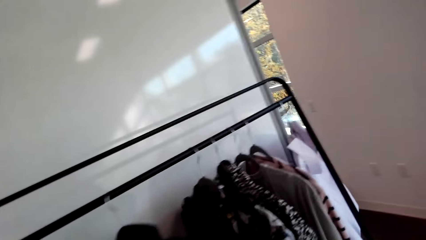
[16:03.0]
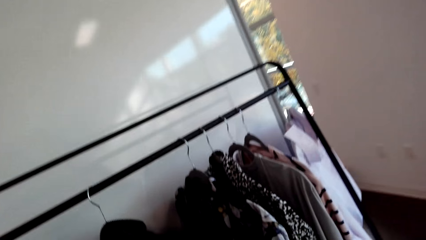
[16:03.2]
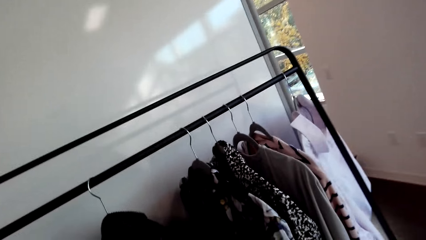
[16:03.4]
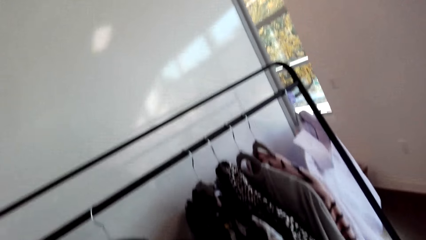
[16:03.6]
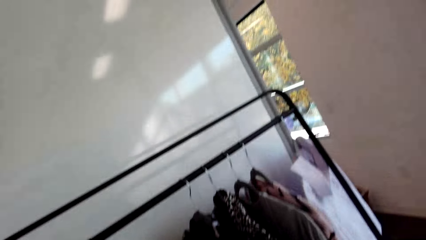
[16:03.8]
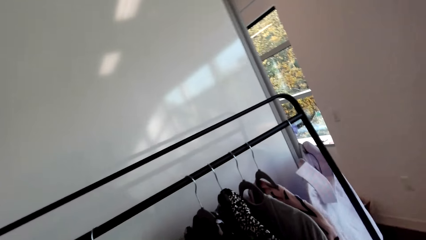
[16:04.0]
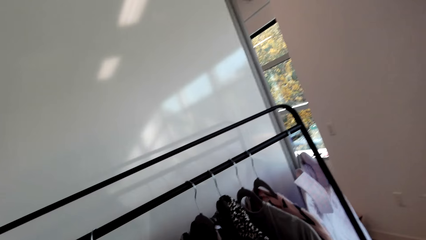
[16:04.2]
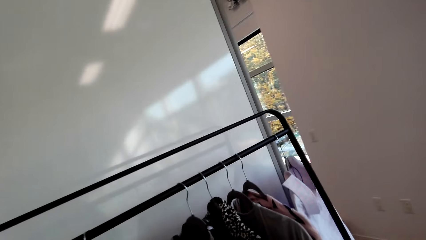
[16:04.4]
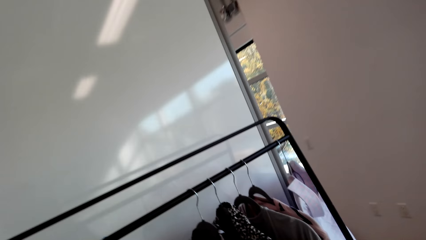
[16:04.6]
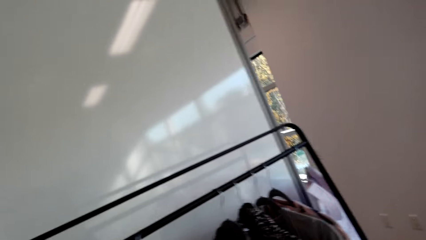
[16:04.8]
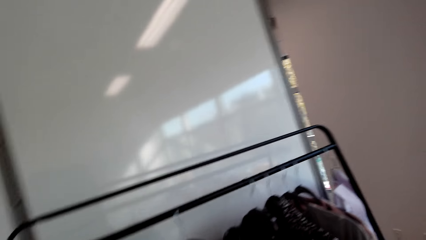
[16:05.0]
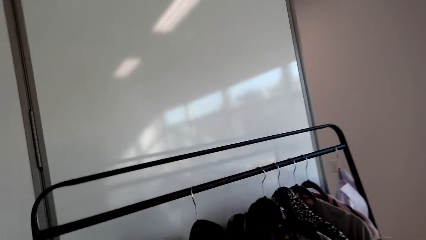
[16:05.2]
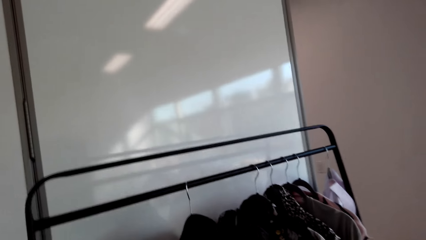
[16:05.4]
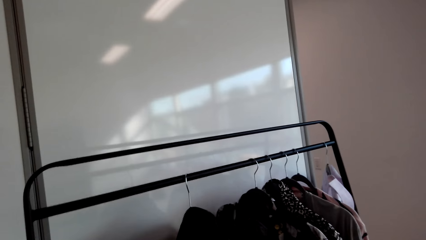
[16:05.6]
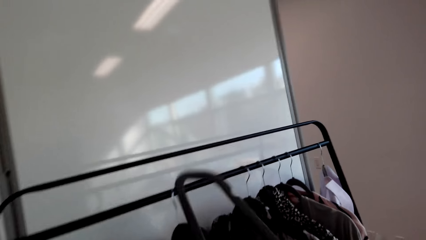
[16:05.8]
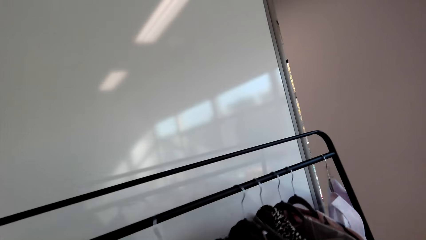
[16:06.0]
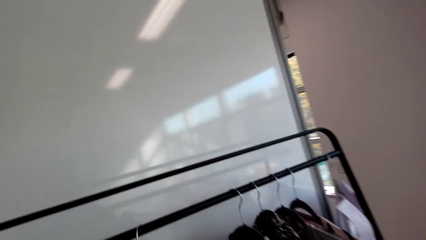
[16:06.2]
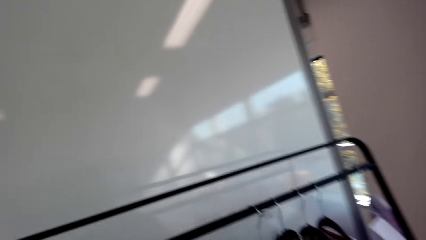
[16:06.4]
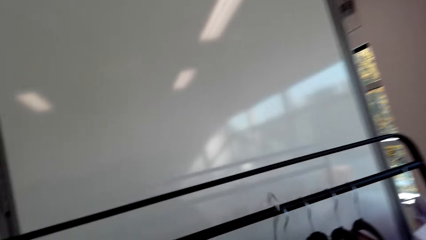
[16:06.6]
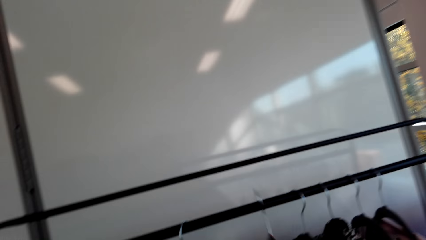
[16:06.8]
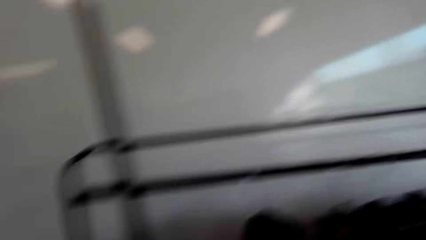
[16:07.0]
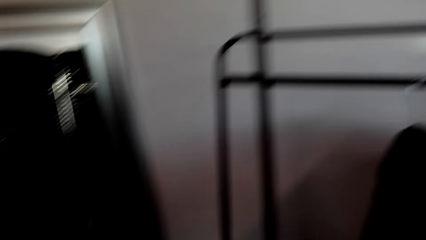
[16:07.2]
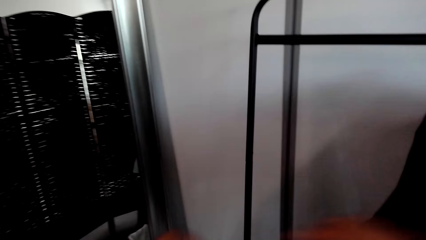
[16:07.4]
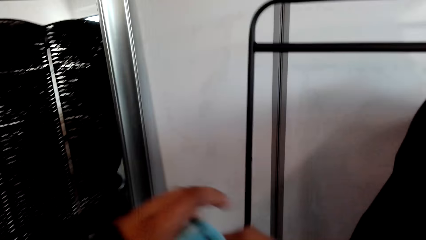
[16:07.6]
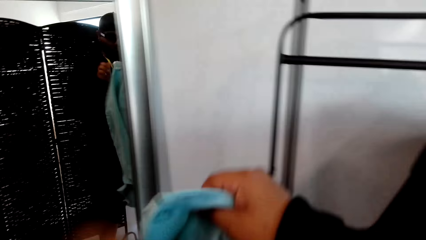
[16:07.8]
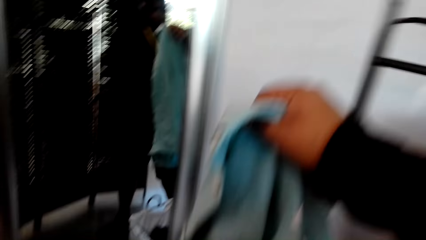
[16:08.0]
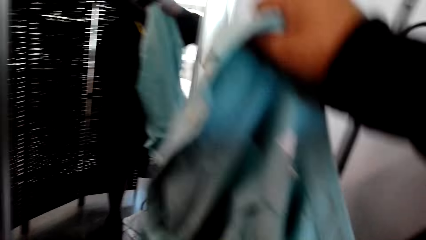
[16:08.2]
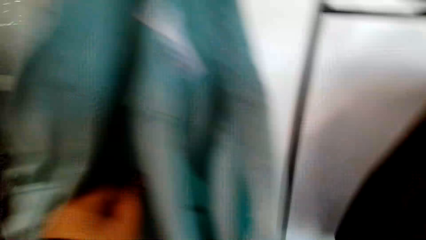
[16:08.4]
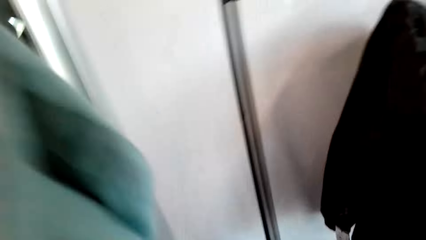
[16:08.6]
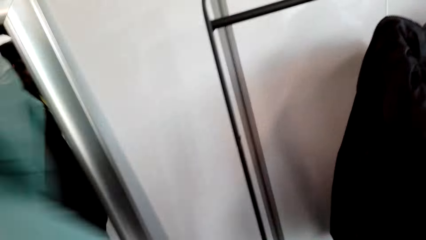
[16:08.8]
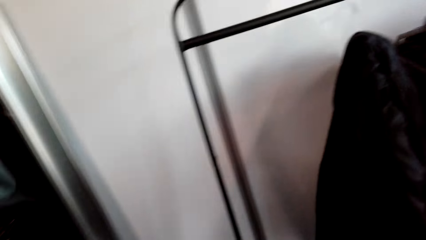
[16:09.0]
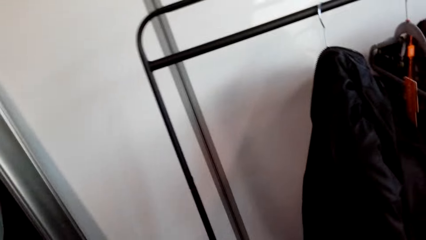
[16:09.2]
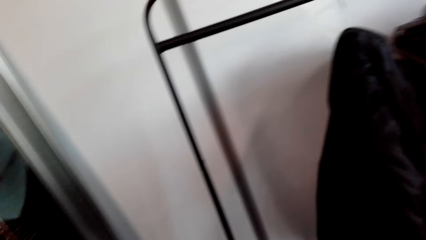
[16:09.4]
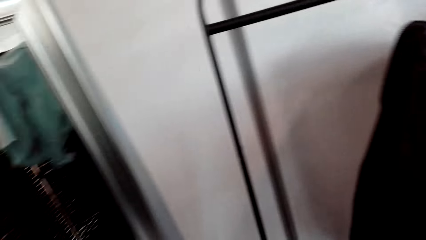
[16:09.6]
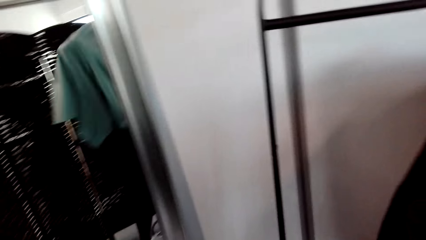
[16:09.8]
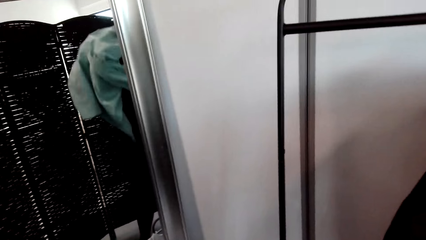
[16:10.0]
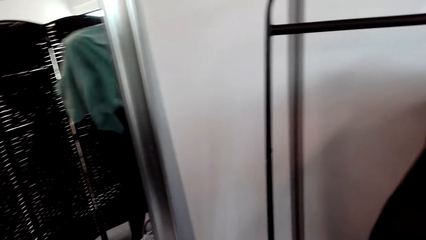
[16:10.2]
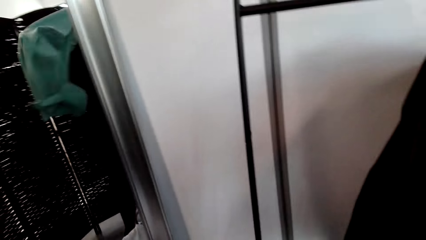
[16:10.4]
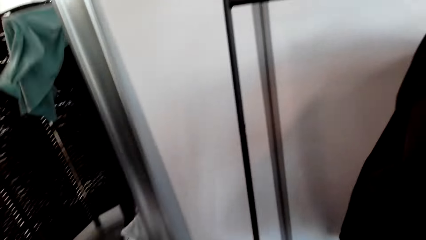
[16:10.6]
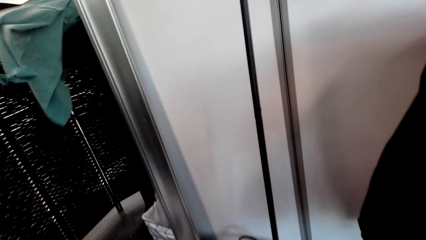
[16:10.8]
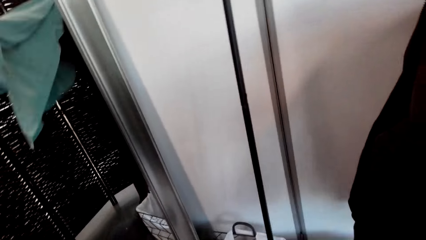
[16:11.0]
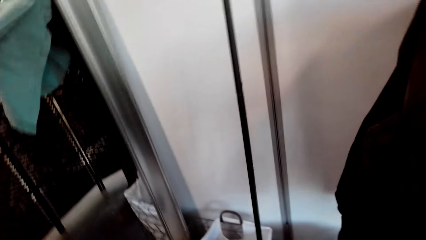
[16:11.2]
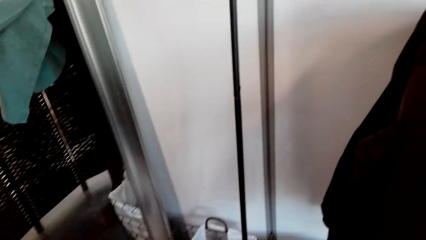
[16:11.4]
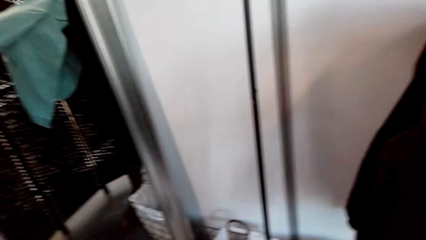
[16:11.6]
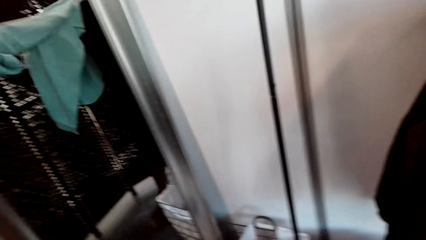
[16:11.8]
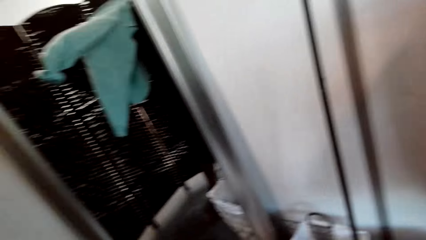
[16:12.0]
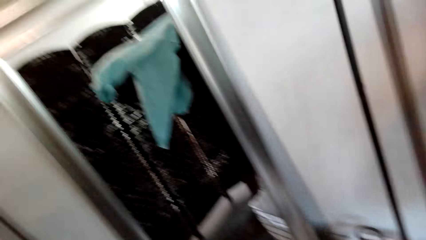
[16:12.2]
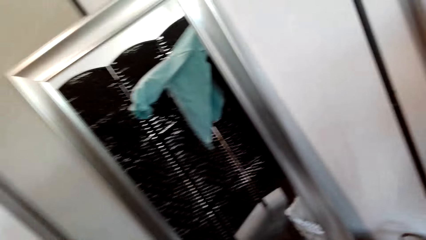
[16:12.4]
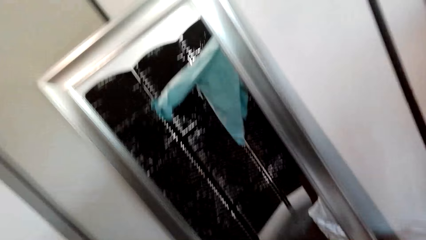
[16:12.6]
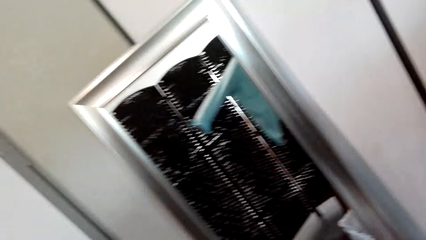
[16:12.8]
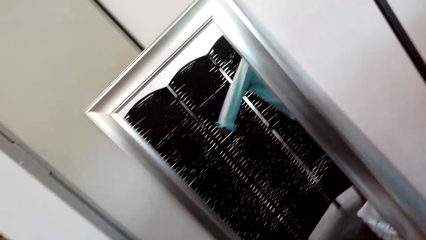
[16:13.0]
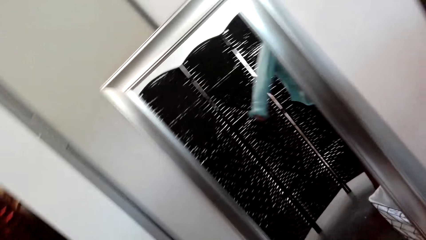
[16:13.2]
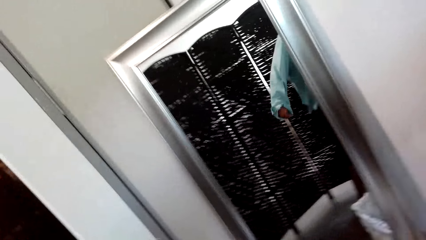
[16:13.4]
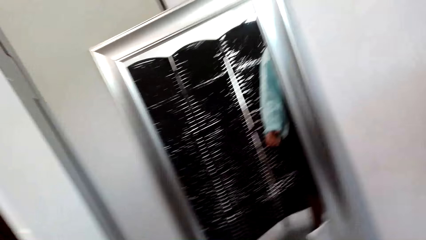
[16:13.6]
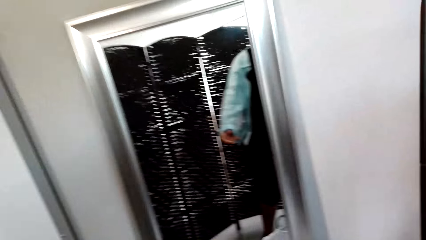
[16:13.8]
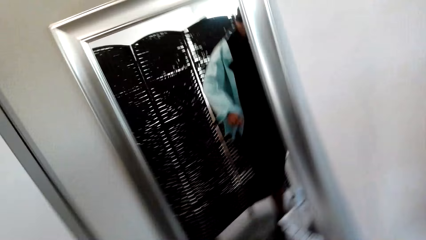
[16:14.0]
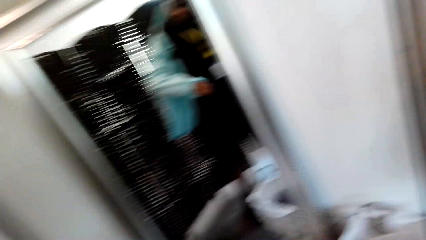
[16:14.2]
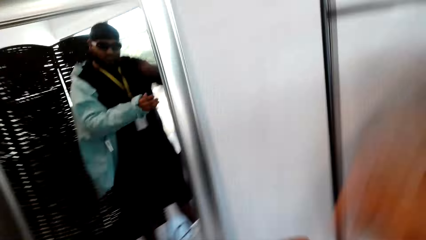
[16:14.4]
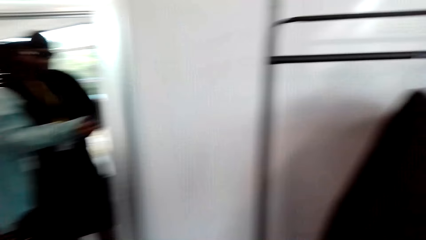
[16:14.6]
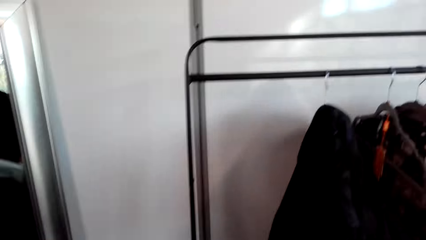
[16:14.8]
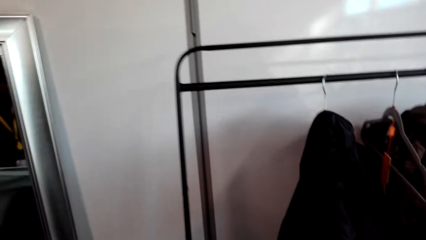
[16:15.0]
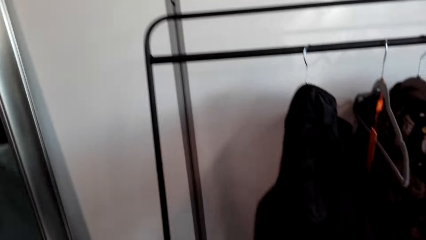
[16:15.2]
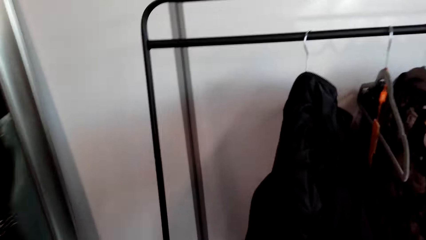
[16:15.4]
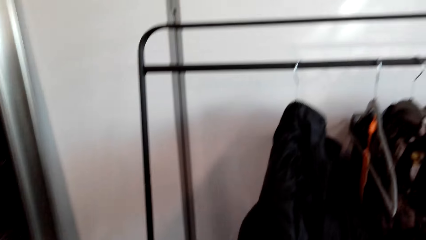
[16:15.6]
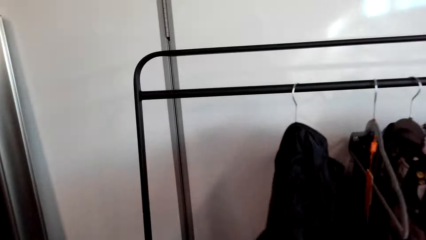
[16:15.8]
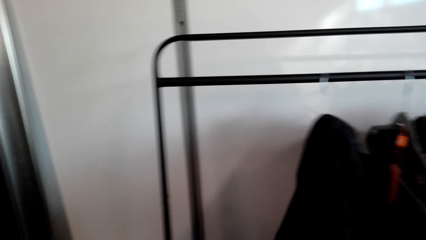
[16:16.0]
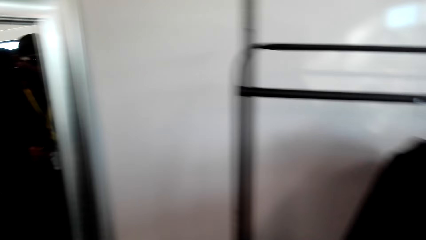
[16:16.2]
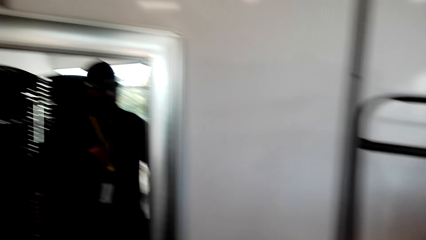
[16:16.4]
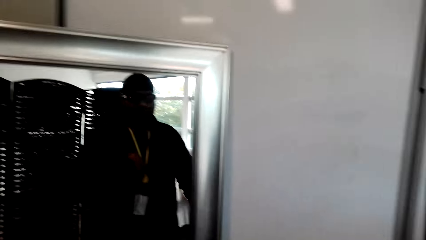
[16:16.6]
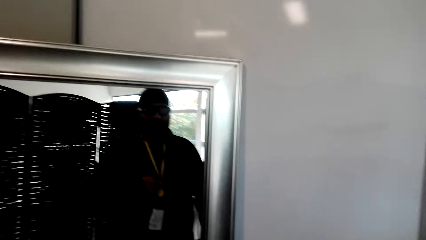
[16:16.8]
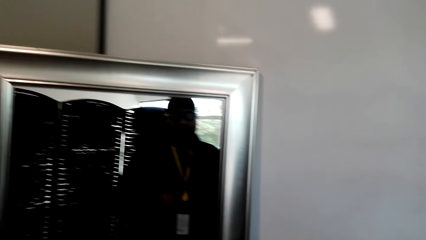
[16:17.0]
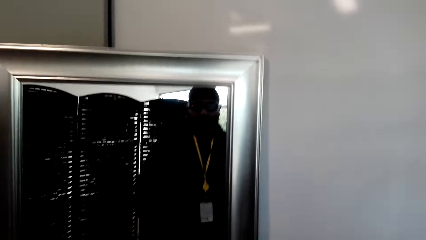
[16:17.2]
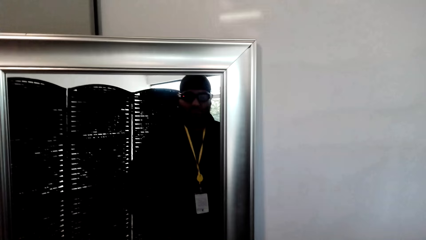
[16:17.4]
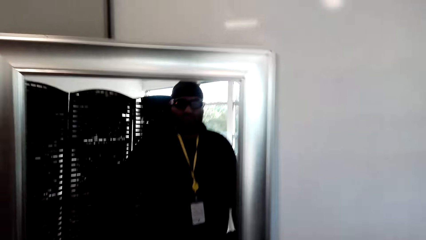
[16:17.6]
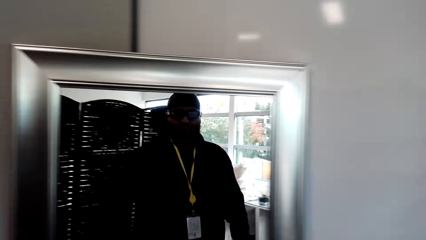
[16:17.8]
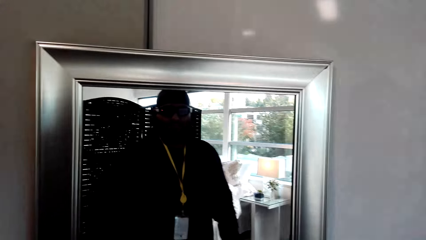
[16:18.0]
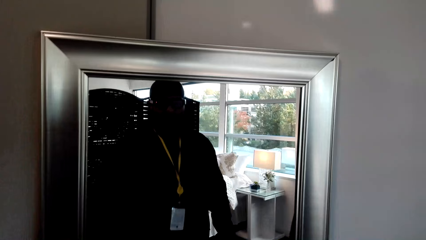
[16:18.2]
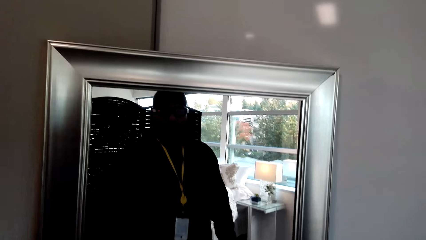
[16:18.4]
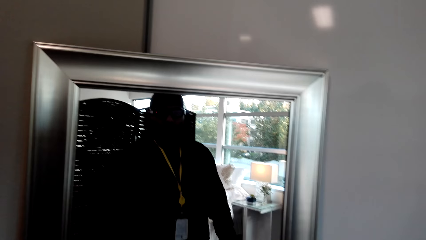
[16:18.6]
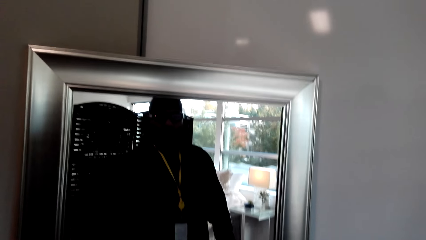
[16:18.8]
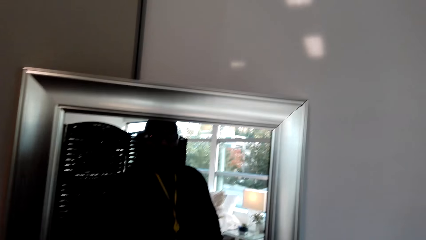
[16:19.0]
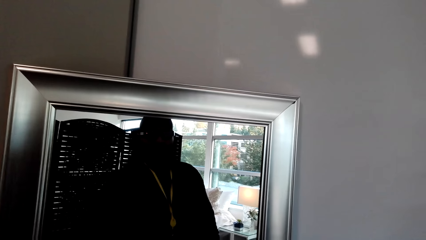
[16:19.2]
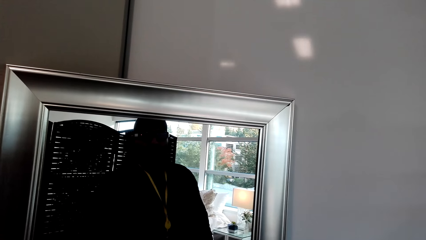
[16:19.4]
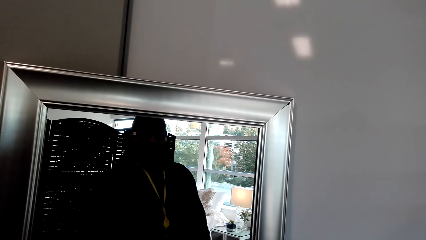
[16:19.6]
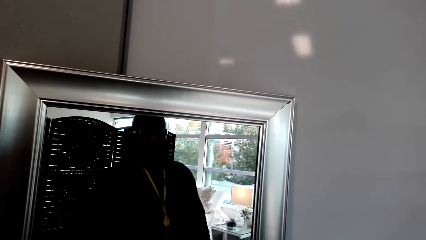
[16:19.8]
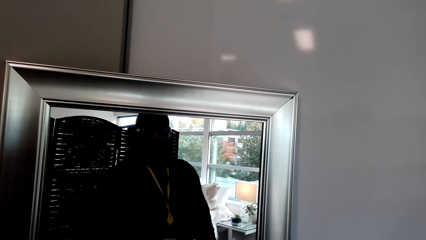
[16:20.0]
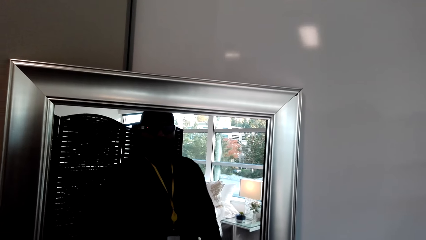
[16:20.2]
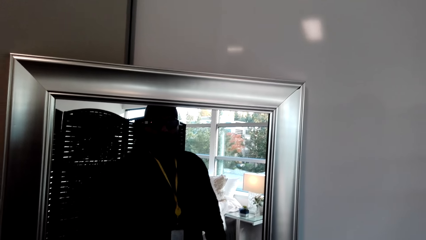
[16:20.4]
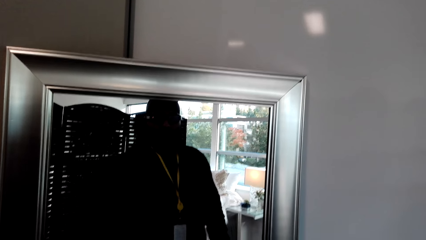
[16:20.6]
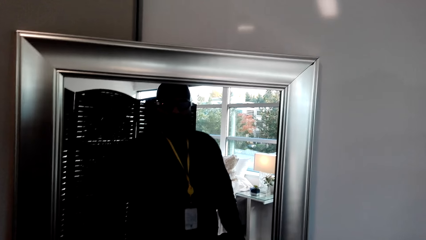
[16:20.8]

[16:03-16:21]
The camera wearer puts the hanger on the clothes rack. He puts on the shirt. He looks at himself in the mirror.
